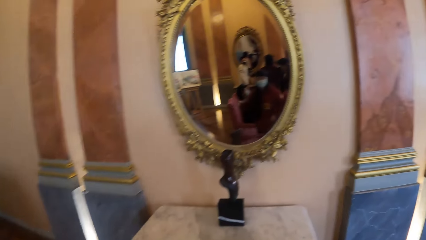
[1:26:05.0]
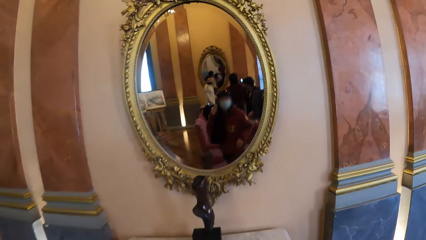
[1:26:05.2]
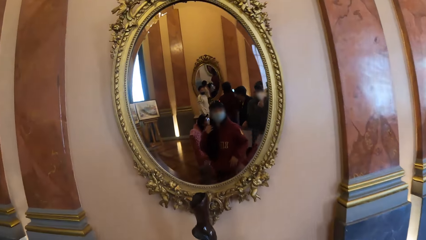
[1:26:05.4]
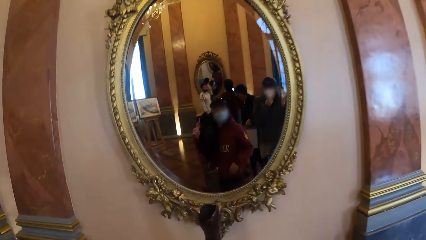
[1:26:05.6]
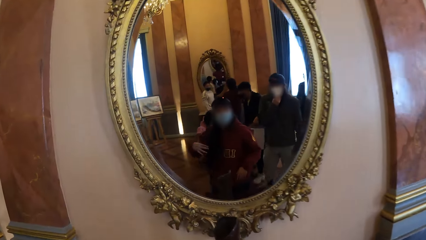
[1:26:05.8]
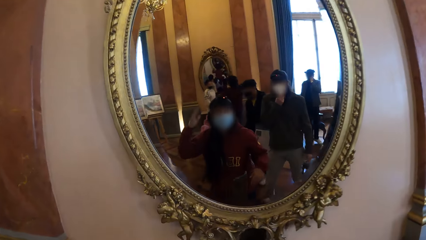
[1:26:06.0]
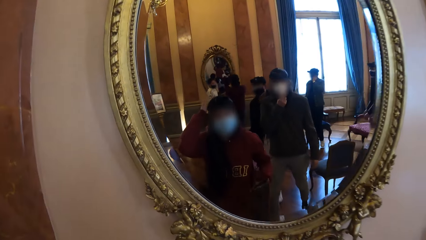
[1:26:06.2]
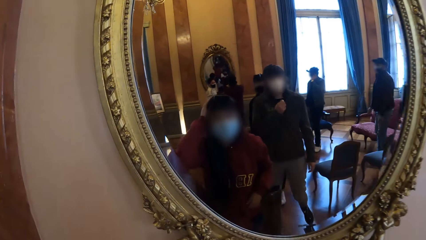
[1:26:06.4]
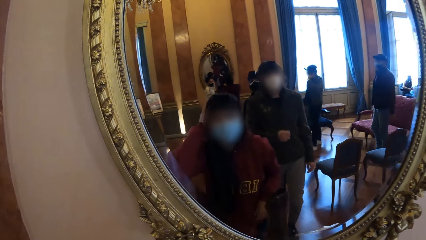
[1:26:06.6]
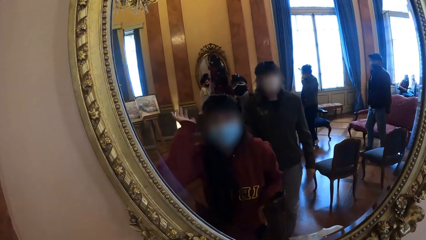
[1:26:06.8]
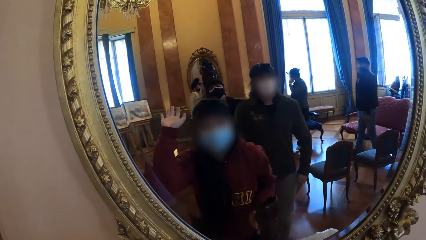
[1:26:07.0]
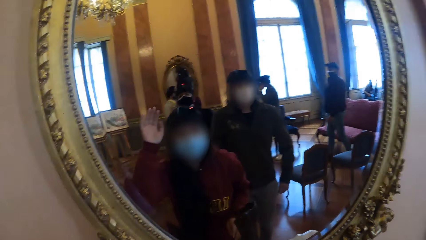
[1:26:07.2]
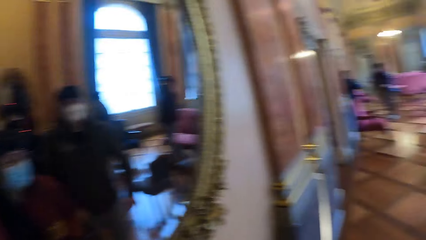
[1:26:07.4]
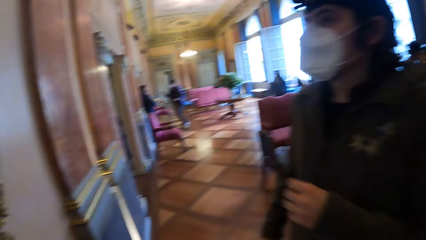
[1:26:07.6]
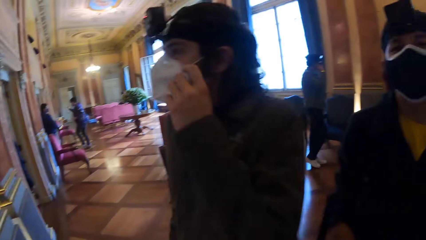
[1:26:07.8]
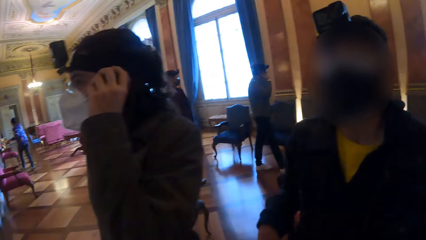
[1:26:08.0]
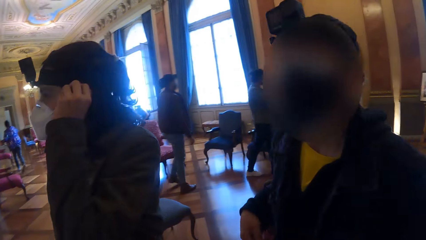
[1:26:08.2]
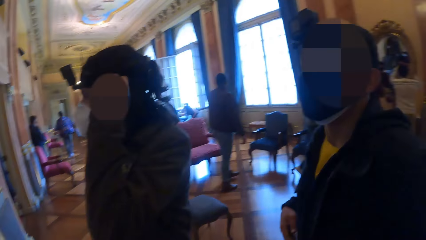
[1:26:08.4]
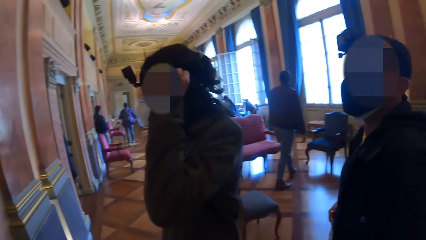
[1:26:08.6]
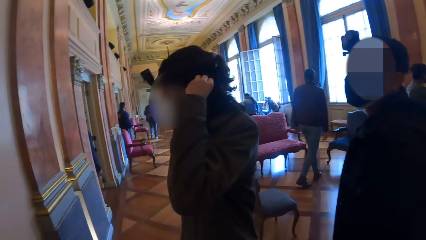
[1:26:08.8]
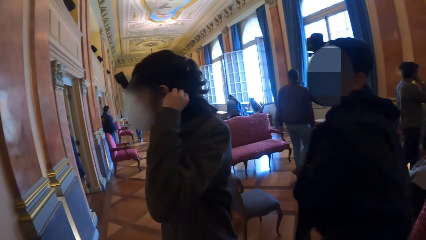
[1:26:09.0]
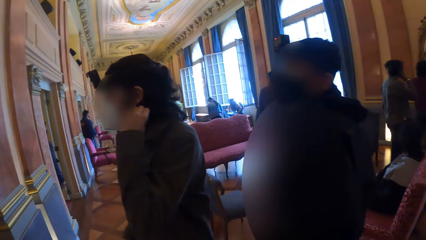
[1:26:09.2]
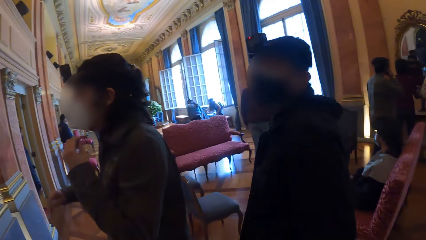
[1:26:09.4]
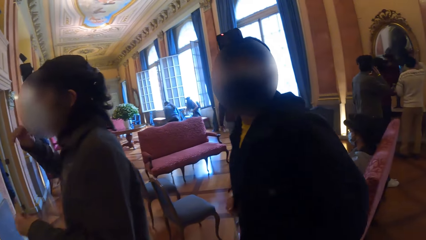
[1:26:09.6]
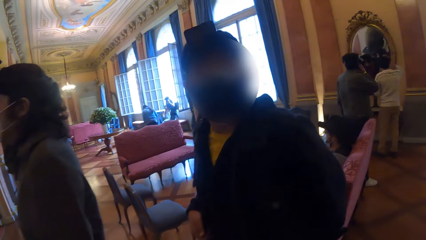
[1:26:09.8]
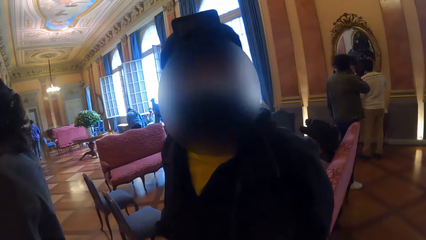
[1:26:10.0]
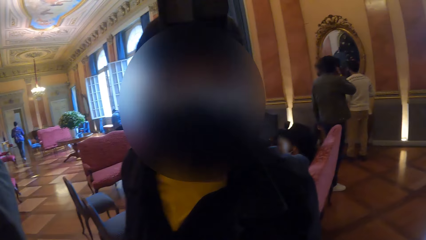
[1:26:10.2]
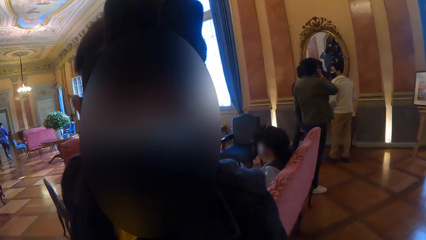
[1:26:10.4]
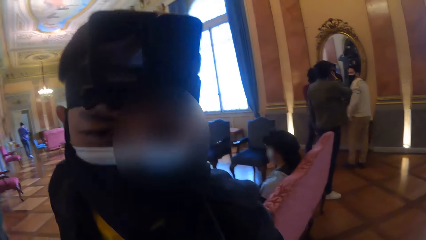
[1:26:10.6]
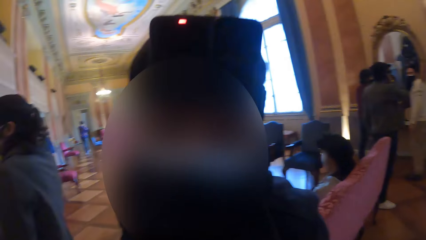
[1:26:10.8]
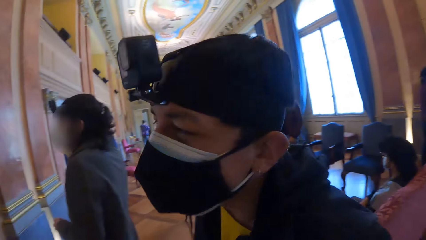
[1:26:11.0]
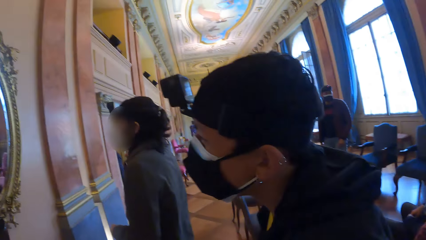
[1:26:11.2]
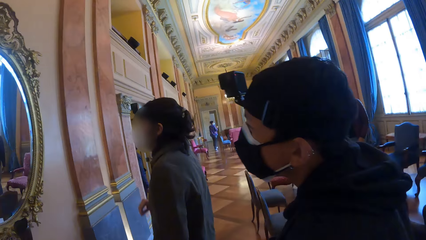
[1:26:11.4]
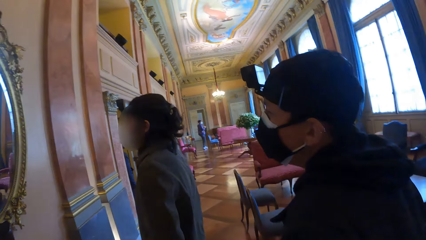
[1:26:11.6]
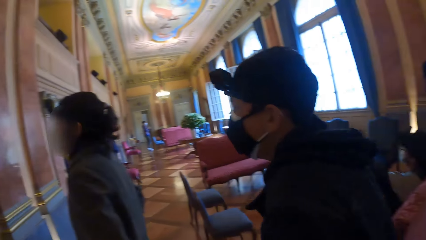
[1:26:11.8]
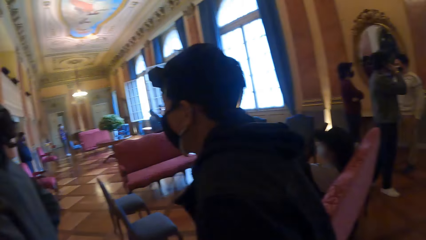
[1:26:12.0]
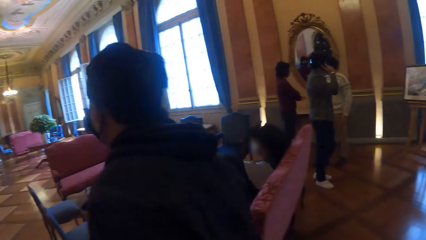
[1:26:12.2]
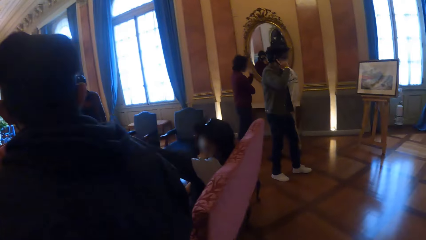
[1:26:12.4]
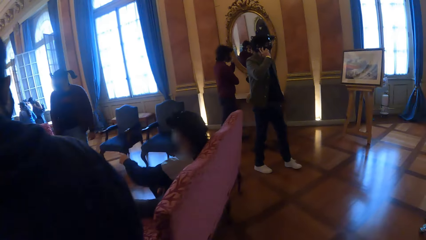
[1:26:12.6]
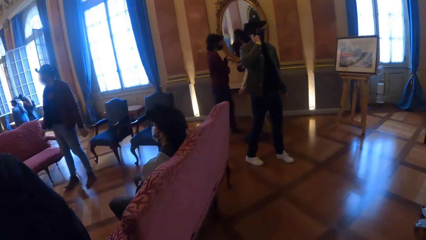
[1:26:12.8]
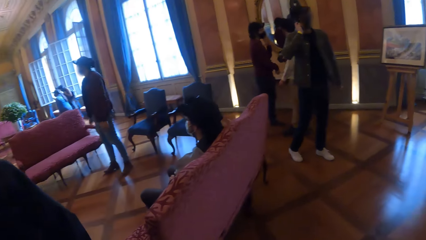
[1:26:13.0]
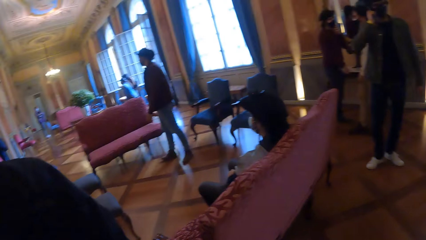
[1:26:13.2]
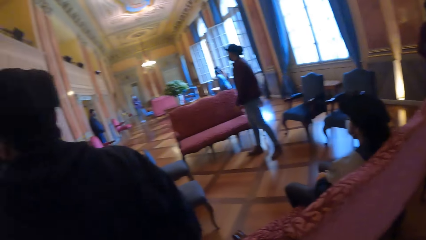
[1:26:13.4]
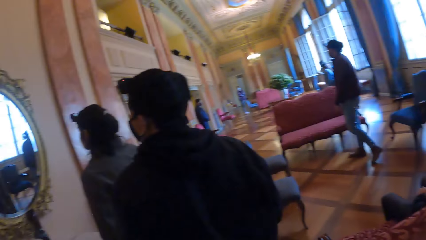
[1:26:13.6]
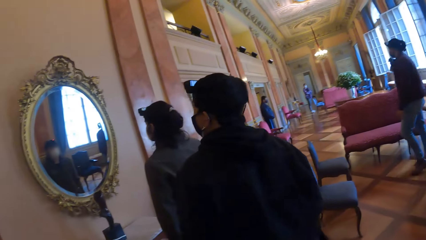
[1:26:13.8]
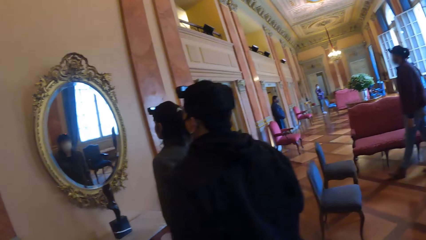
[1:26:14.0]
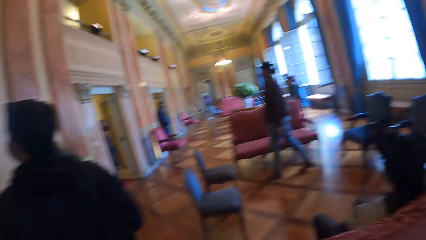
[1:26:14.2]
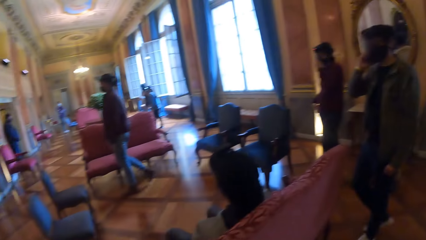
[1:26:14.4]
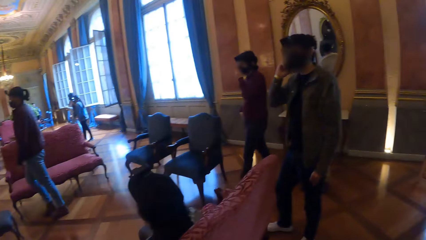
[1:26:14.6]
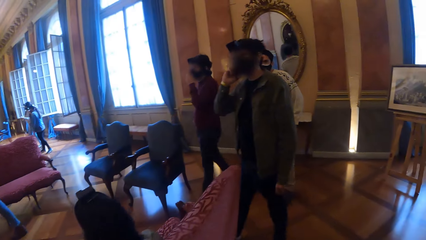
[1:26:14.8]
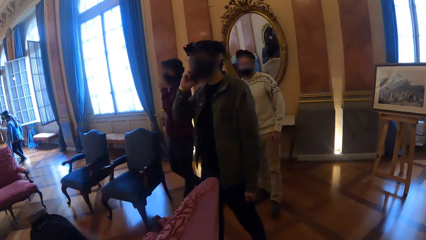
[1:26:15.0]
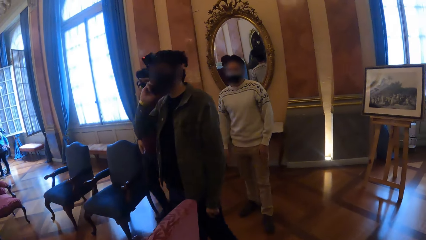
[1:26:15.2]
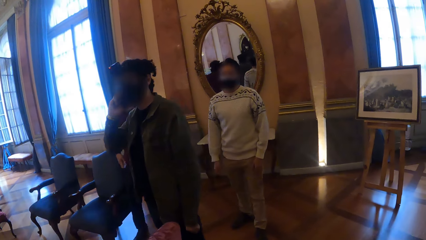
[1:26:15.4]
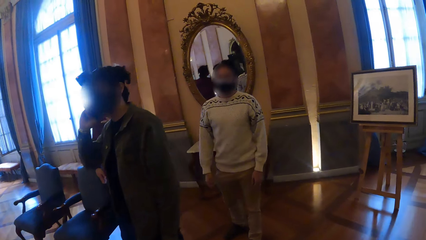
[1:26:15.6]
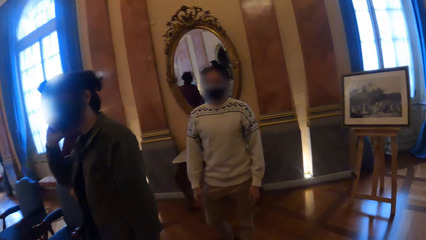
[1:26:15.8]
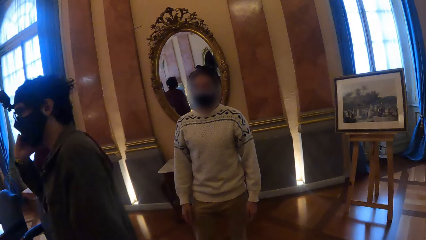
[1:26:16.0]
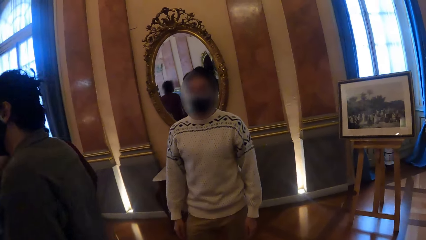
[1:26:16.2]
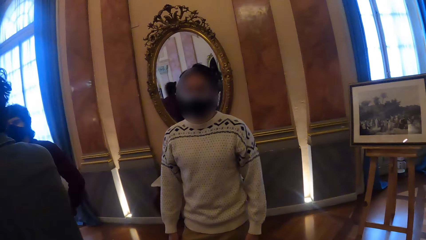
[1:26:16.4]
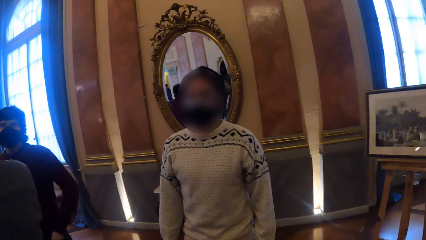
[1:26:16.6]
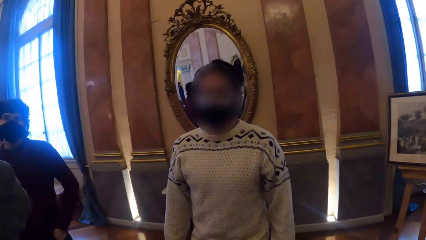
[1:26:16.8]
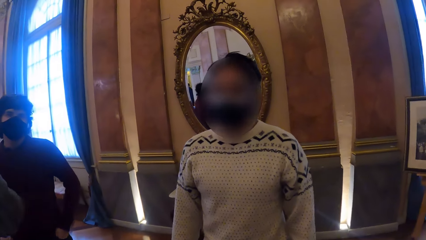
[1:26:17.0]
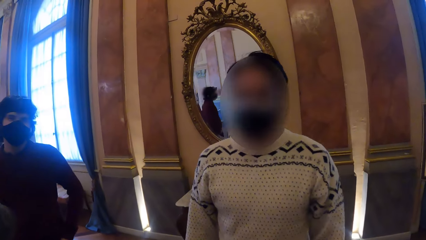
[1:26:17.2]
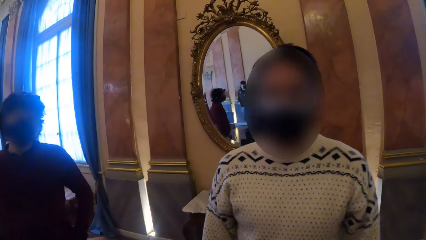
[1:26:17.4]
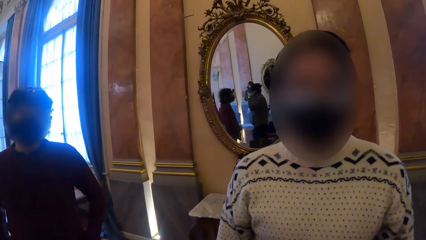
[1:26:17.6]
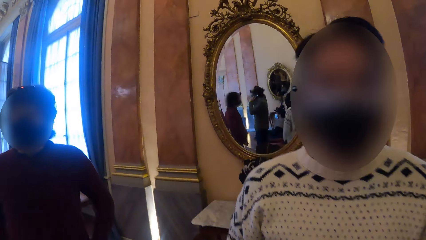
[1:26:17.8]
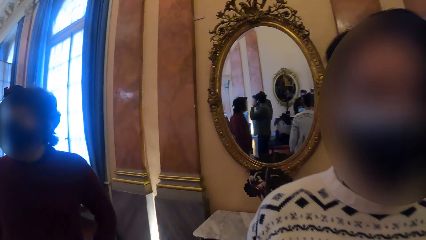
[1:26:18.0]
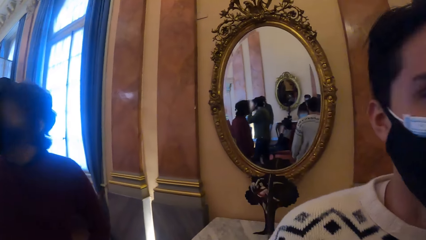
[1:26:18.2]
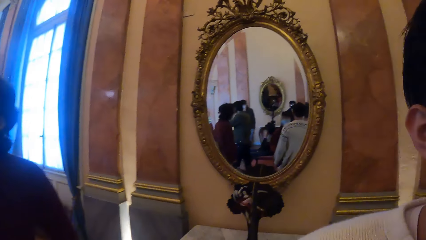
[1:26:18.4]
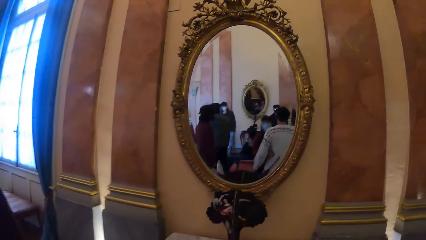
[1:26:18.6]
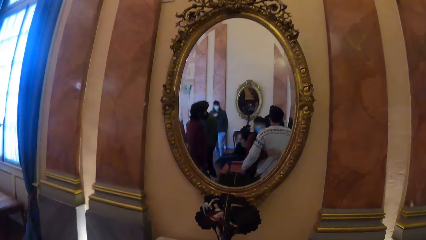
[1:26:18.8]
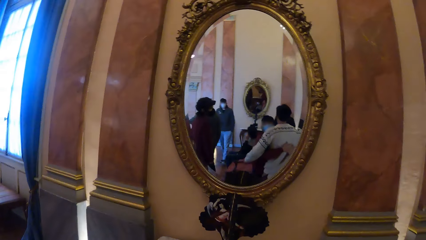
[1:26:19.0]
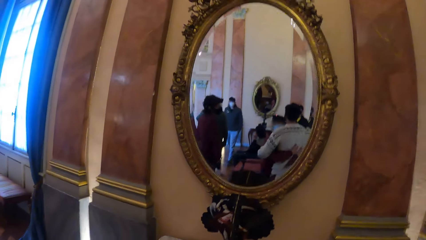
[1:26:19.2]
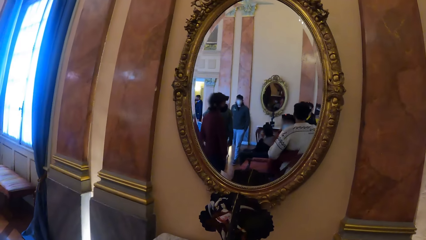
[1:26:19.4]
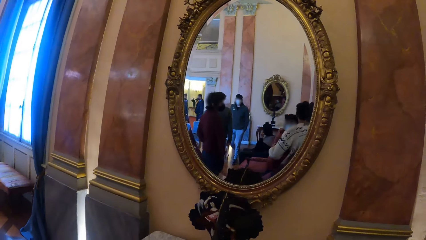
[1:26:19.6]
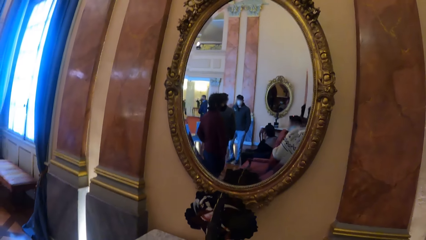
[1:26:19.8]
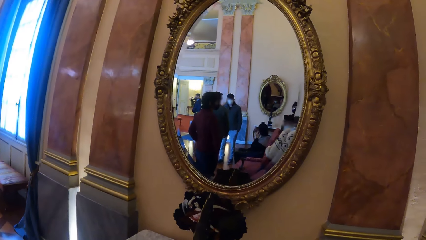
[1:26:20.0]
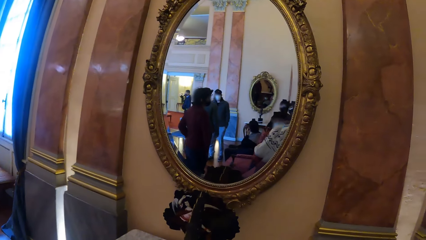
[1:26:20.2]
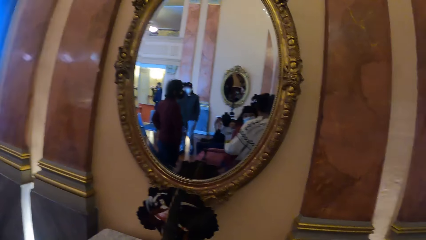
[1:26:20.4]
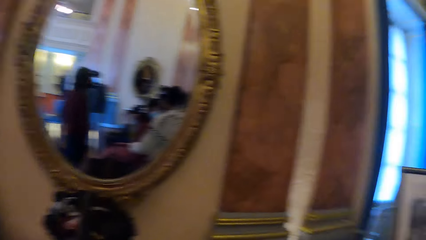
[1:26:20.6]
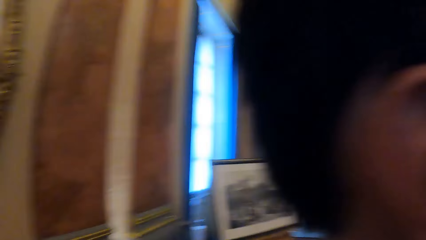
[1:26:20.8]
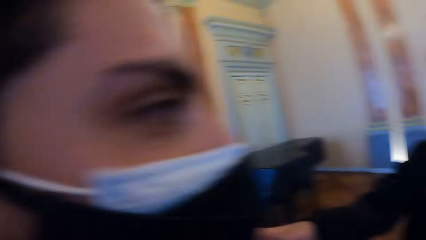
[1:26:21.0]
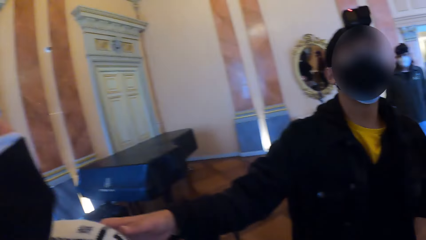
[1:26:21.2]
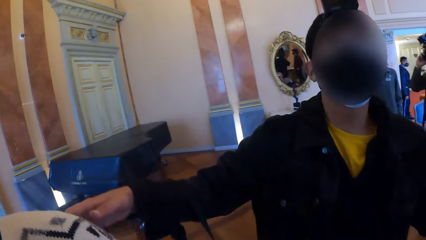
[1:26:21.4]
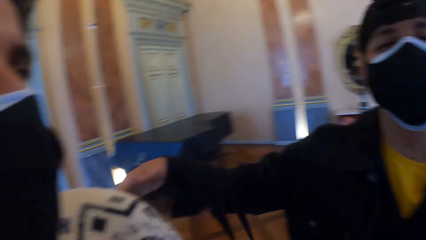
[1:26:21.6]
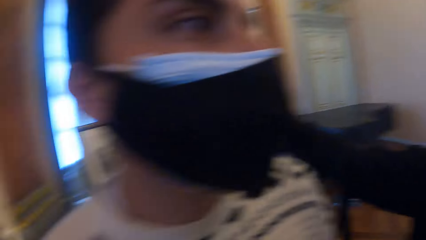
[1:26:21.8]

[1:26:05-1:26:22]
The camera wearer walks towards a mirror attached to the wall. She adjusts her hair with her right hand. A man adjusts a camera on his head with his left hand. Another man converses with the camera wearer. Another man places a phone in his right ear with his right hand. The camera wearer walks around.
